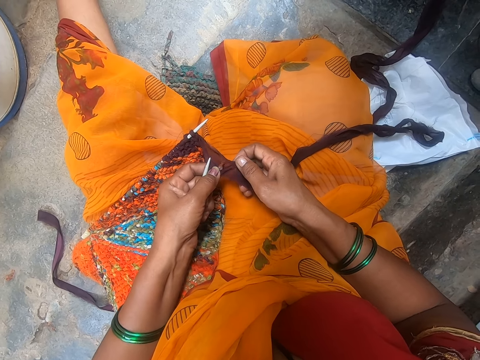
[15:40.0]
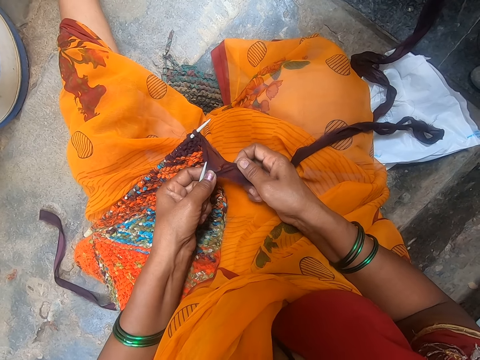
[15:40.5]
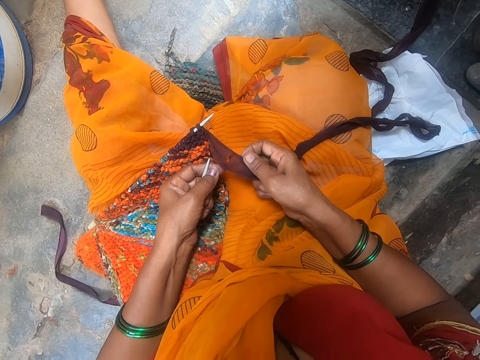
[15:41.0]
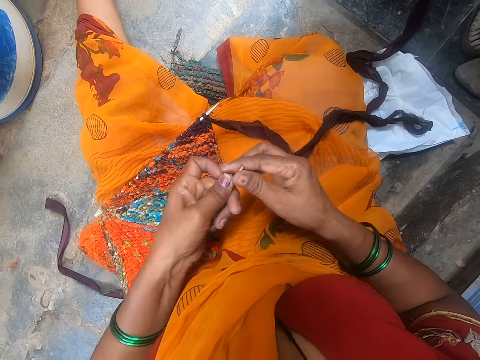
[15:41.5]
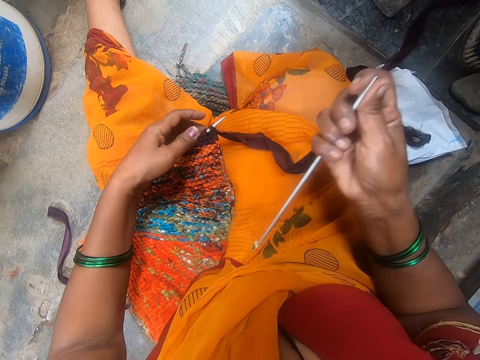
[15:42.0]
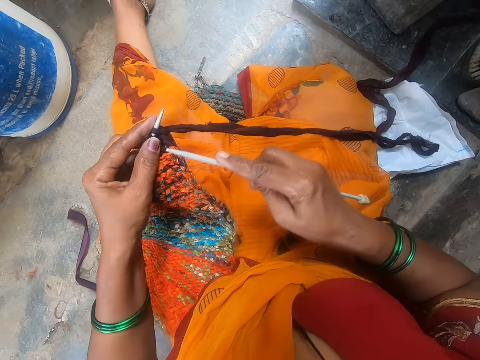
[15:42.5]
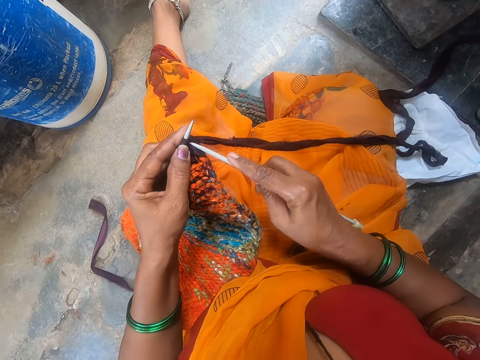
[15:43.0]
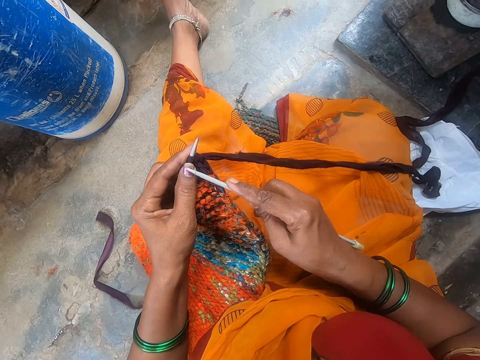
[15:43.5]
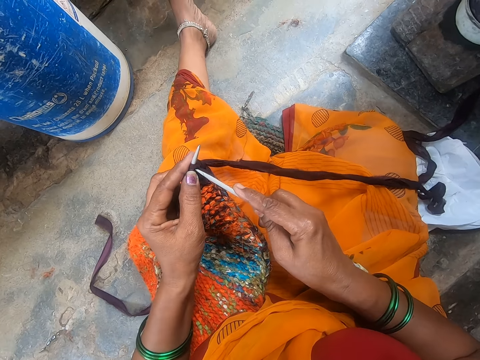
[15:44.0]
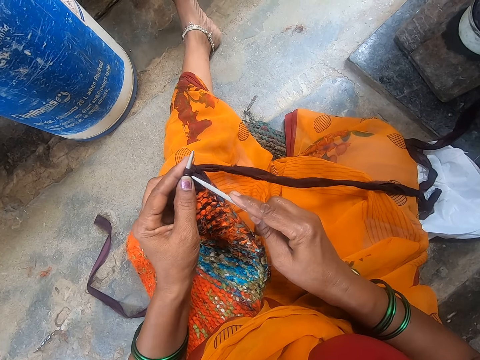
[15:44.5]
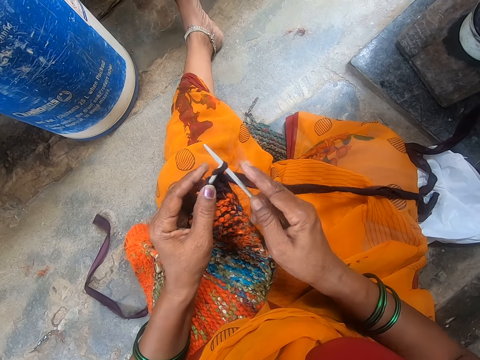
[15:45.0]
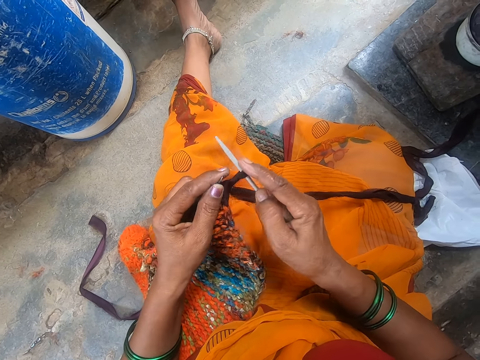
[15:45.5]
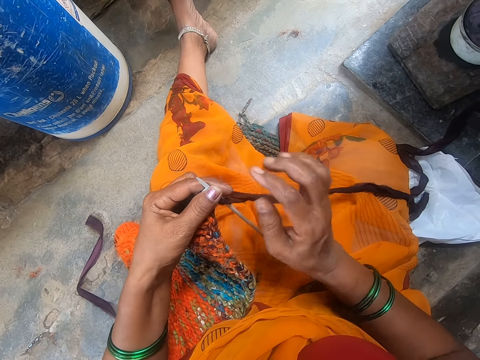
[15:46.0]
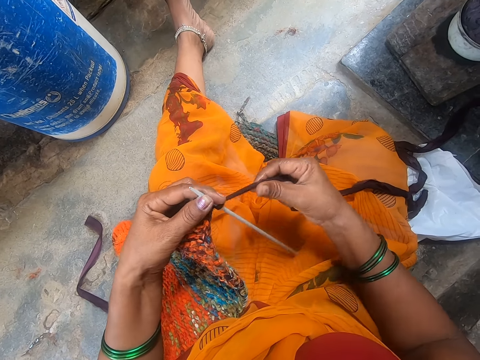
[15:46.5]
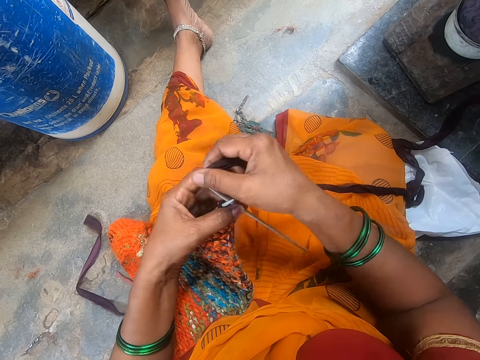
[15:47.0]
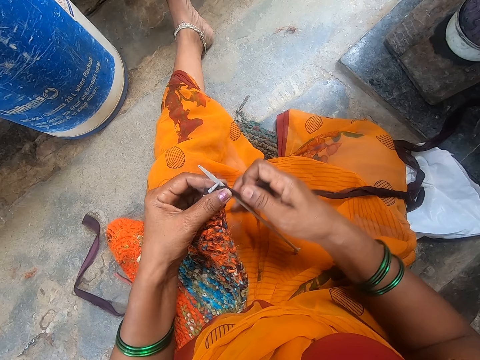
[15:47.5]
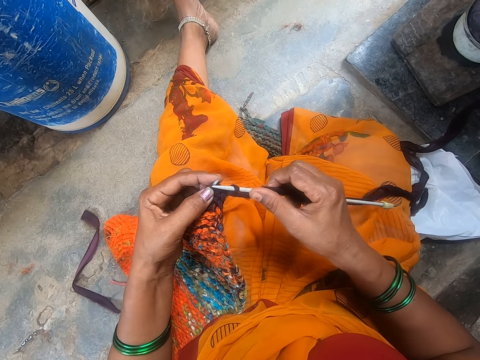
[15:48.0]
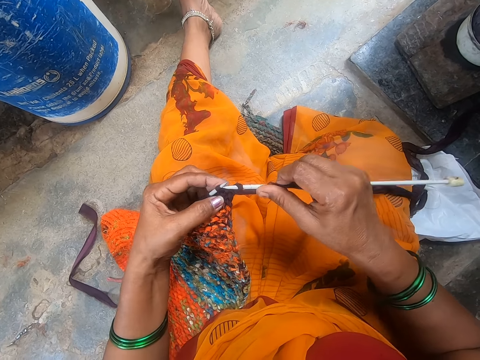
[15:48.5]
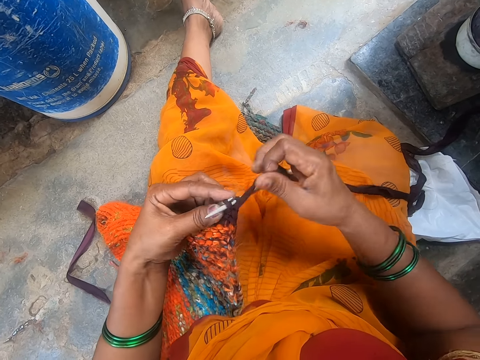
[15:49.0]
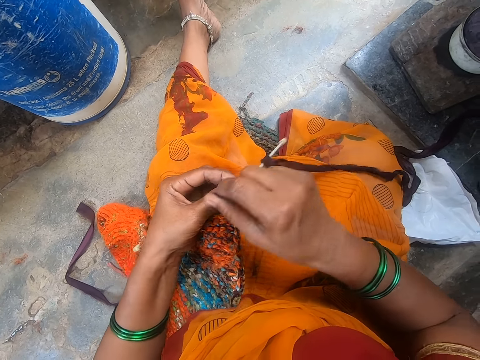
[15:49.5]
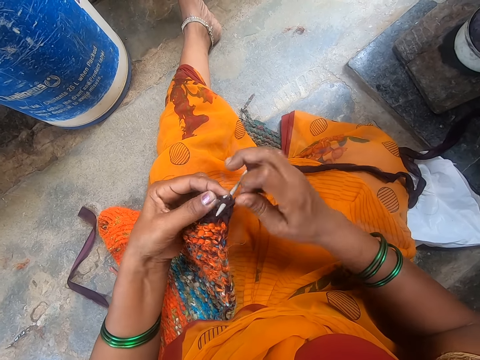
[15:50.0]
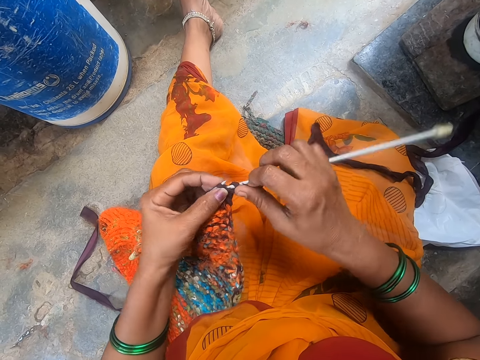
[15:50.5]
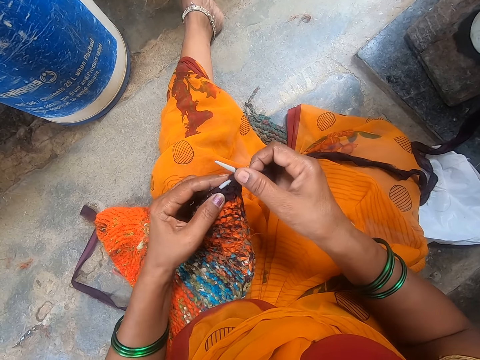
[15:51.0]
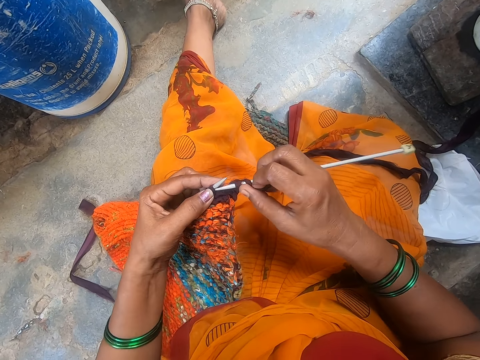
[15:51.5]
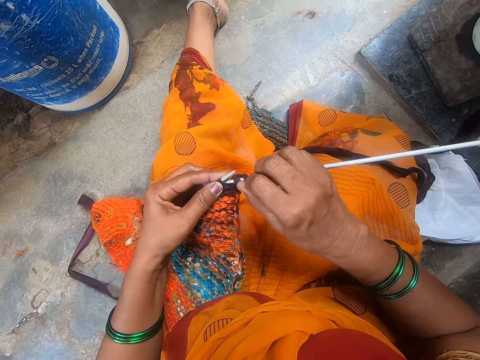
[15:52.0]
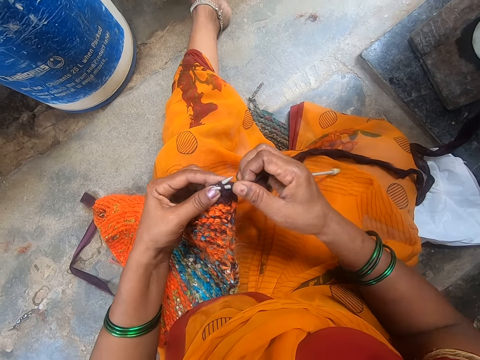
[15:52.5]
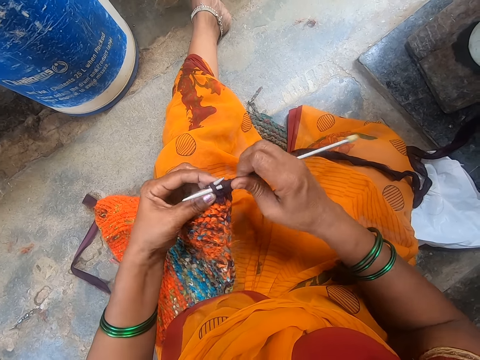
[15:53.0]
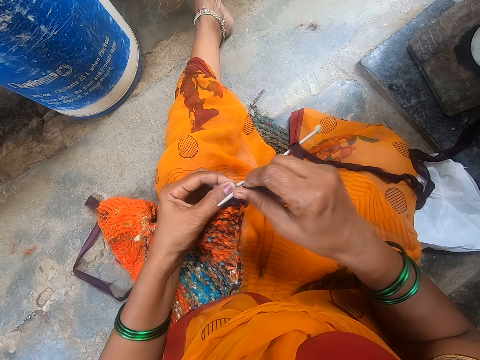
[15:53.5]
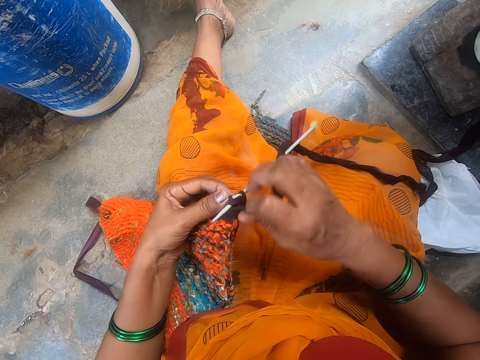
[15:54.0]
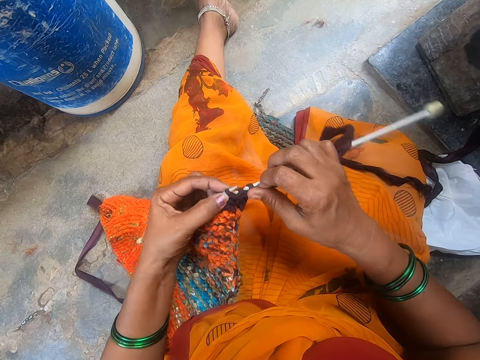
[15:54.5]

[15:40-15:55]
The camera wearer picks the fabric. They hold the crochet hook. They knit the fabric. They sew a scarf.

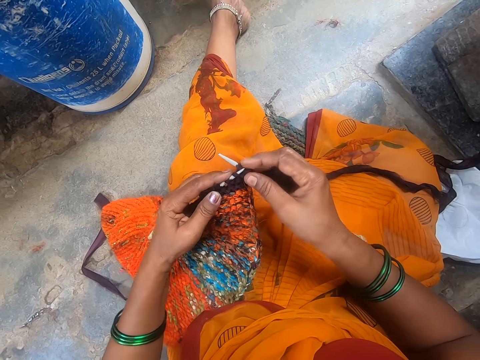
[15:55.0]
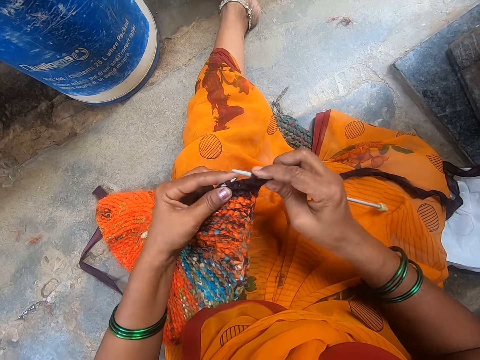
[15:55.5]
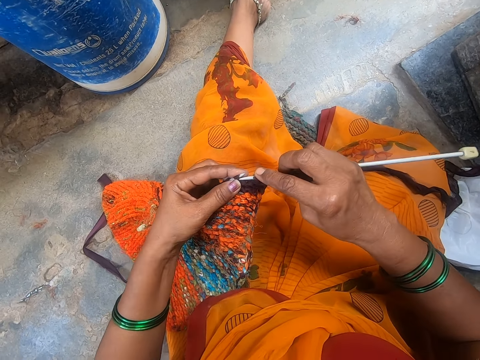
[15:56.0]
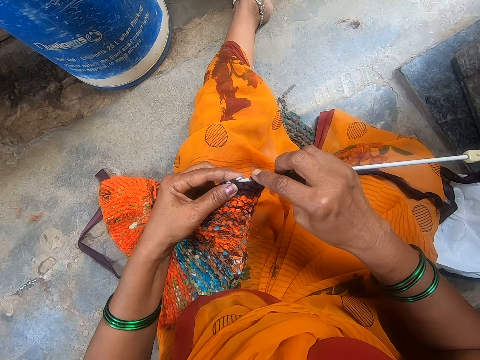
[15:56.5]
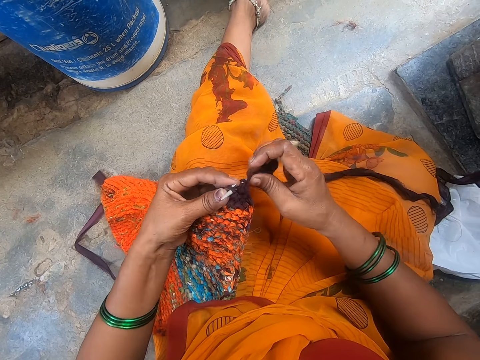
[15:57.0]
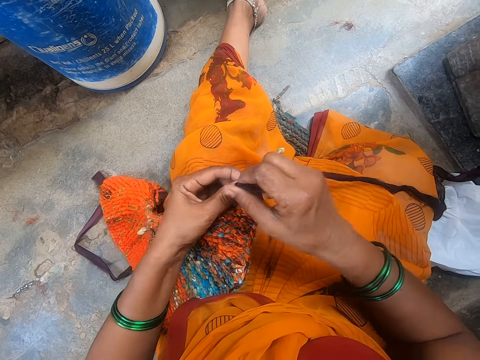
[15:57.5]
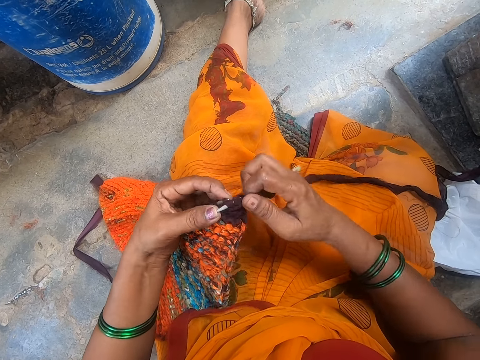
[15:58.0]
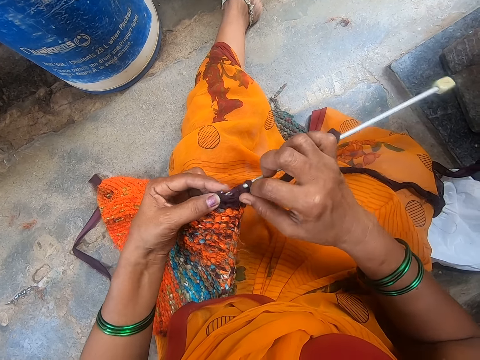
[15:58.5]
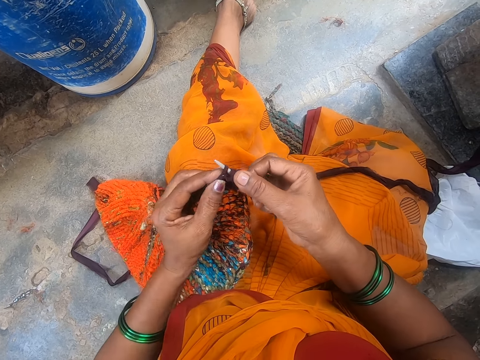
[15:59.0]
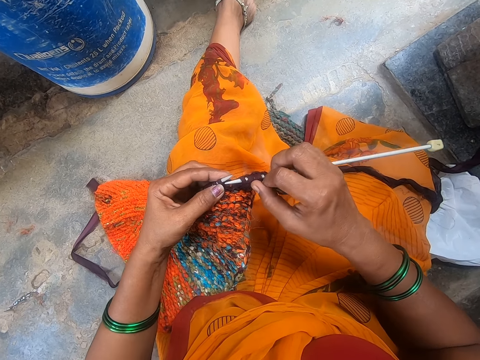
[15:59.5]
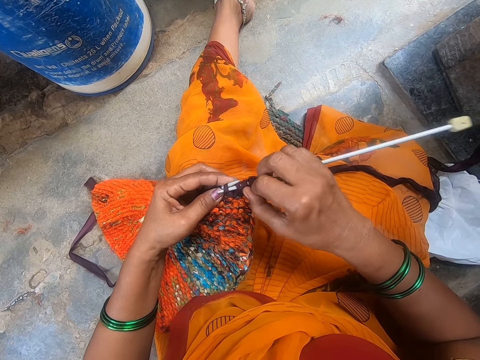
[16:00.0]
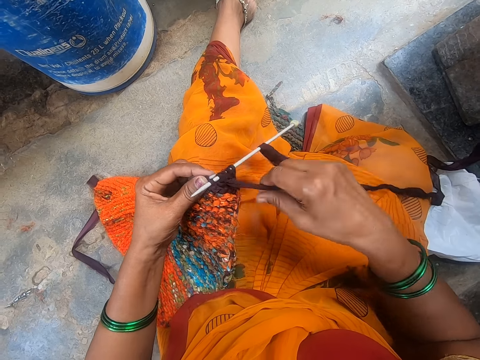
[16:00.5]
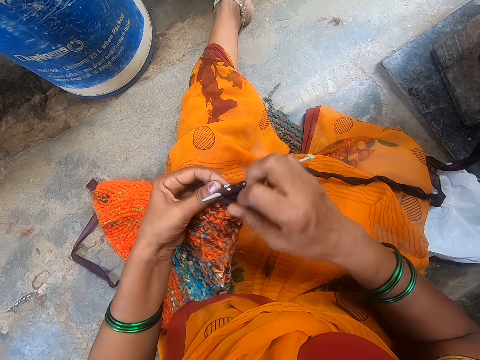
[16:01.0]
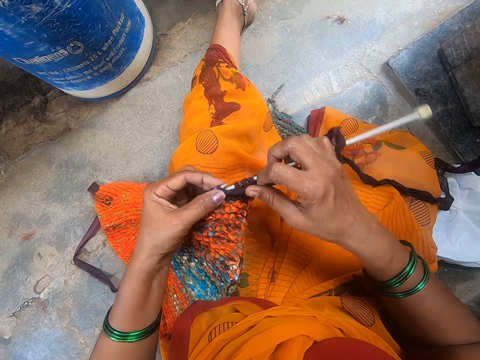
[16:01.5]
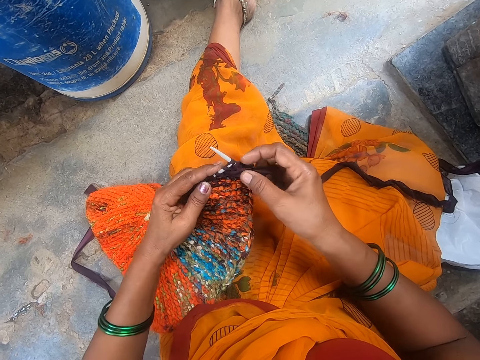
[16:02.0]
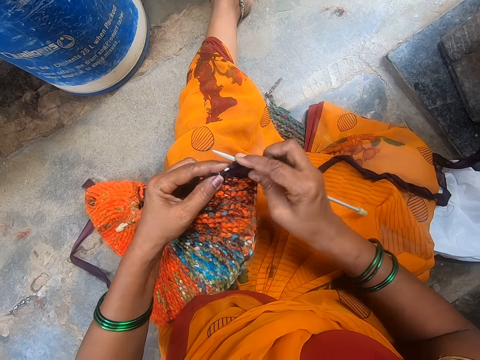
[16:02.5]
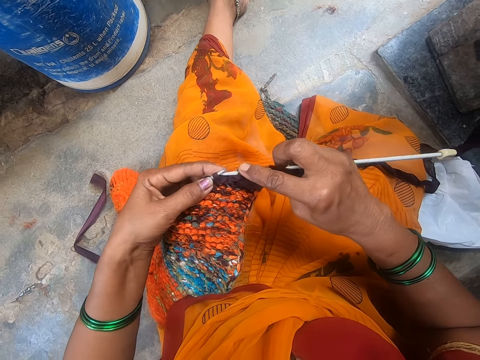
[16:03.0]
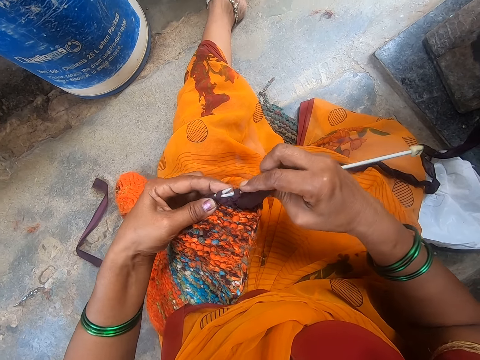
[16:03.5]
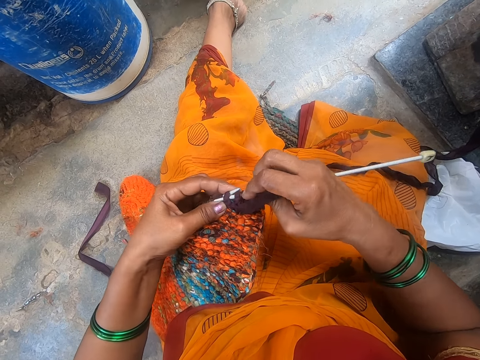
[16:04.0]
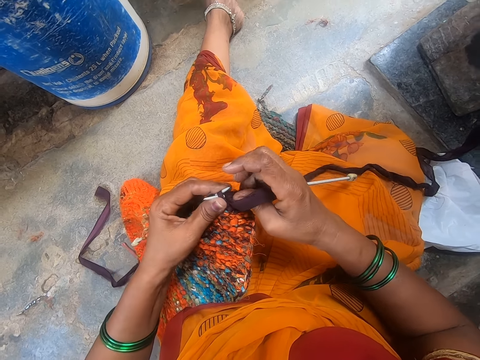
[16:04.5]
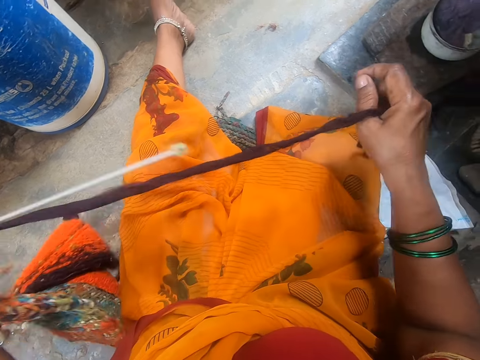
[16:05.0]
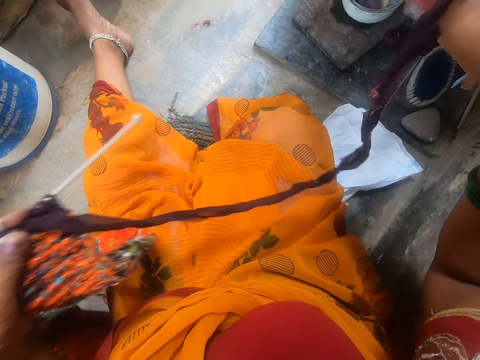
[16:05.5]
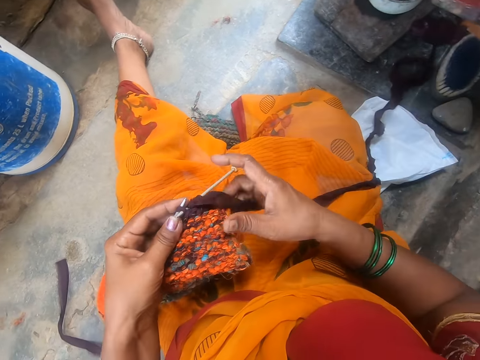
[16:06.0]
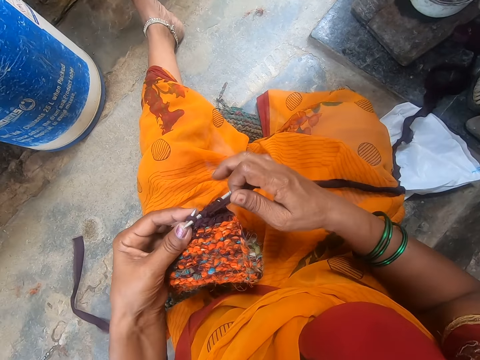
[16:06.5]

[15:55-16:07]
The camera wearer pulls the knitting wool. They knit the fabric.
